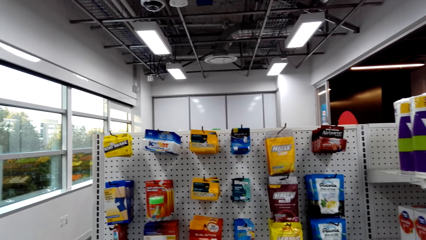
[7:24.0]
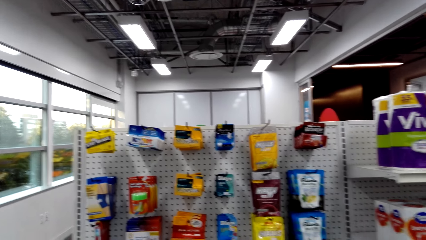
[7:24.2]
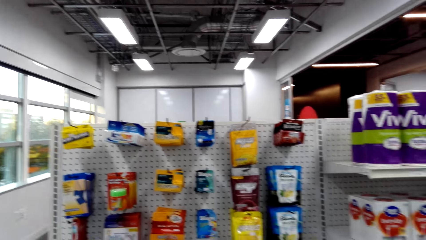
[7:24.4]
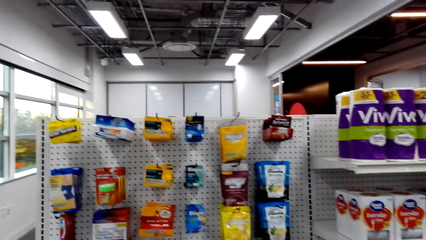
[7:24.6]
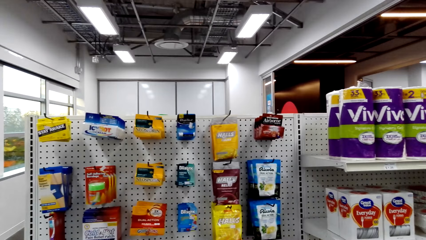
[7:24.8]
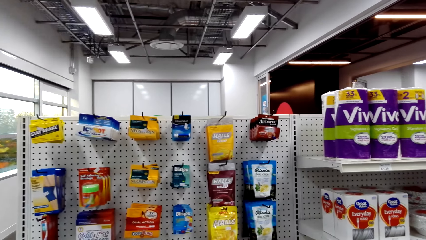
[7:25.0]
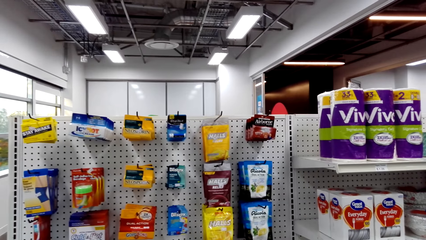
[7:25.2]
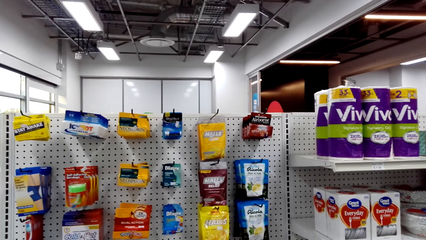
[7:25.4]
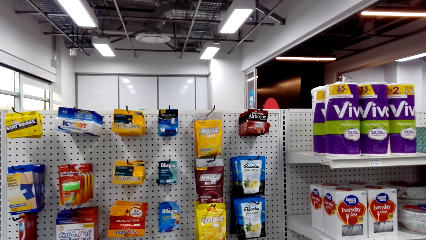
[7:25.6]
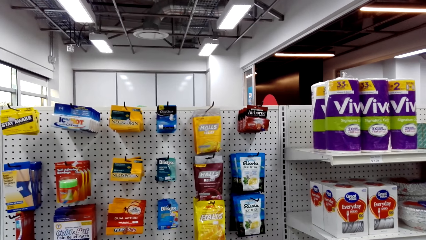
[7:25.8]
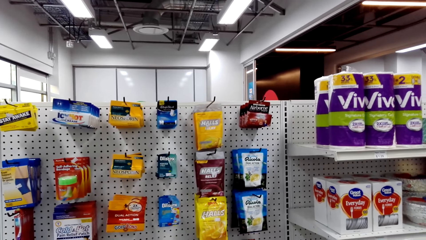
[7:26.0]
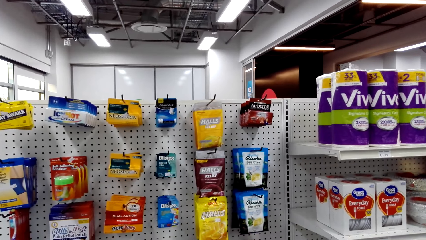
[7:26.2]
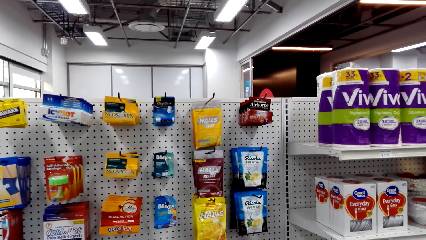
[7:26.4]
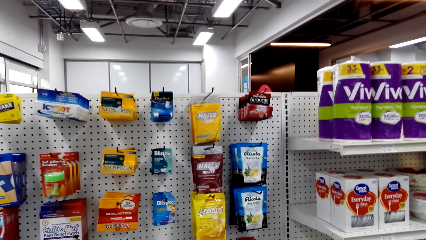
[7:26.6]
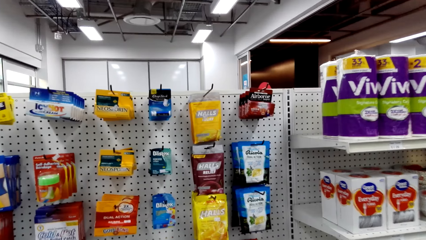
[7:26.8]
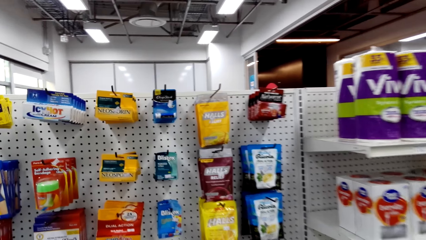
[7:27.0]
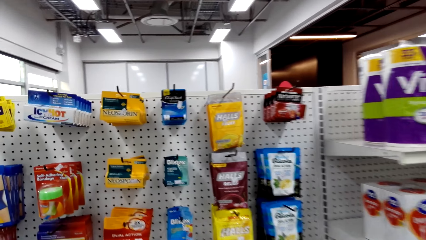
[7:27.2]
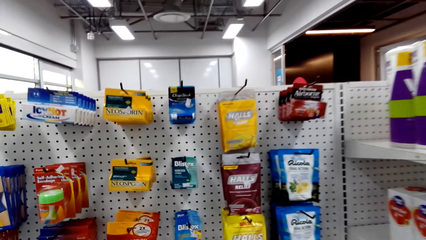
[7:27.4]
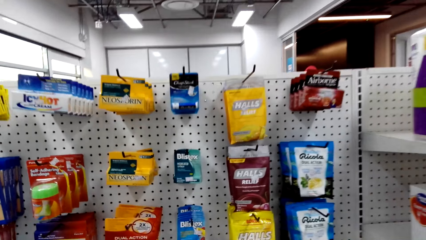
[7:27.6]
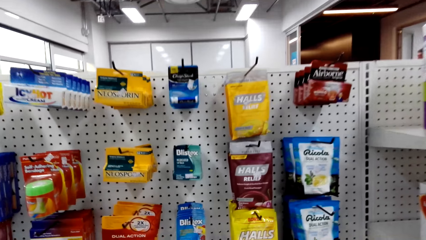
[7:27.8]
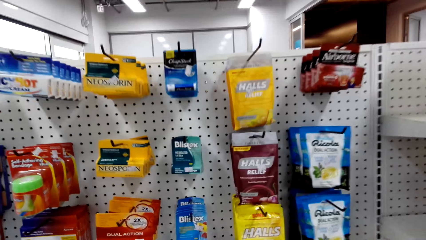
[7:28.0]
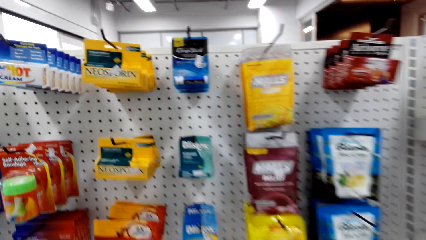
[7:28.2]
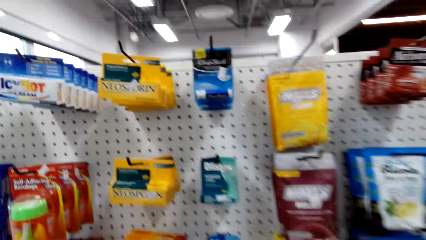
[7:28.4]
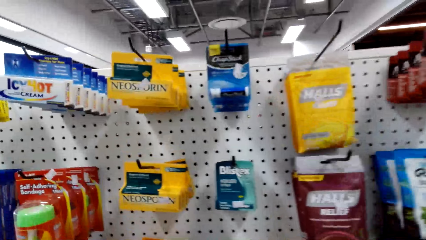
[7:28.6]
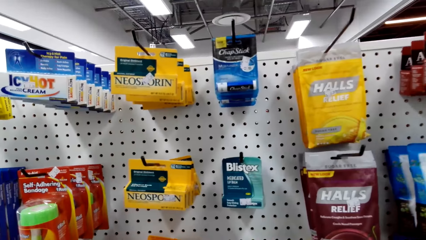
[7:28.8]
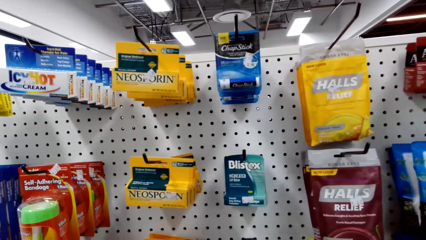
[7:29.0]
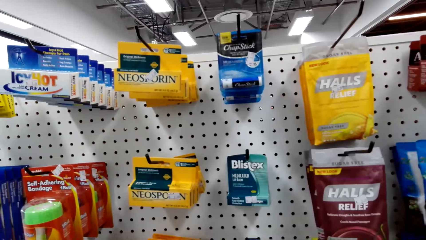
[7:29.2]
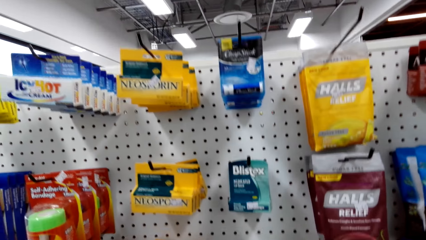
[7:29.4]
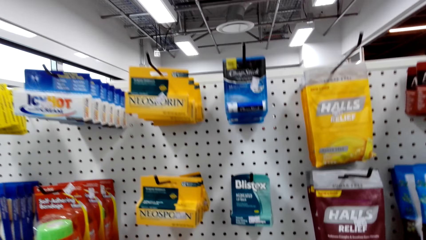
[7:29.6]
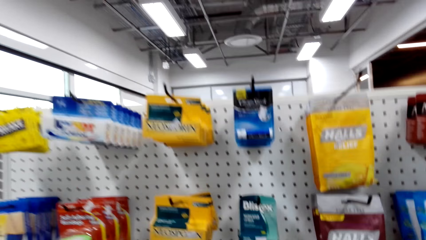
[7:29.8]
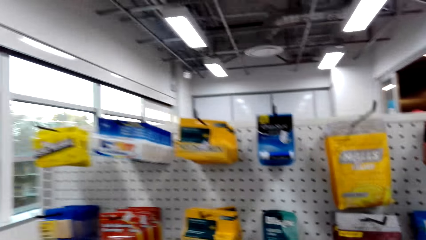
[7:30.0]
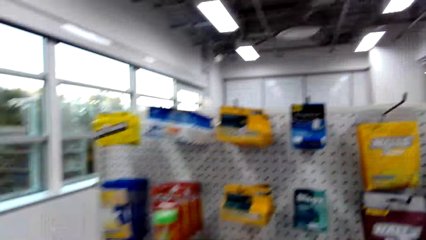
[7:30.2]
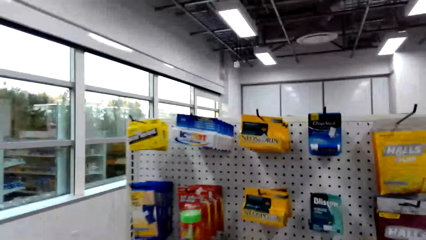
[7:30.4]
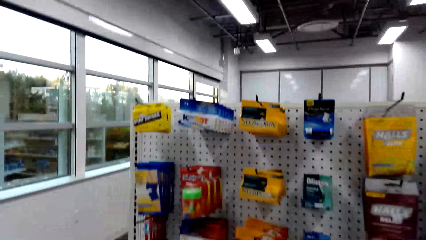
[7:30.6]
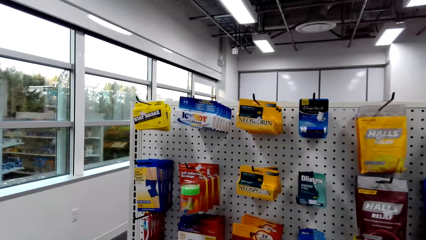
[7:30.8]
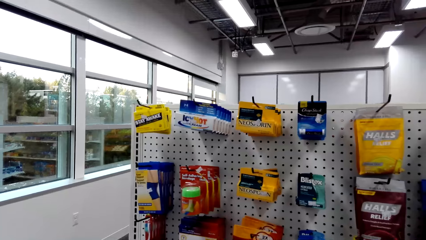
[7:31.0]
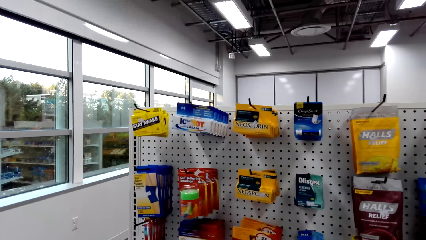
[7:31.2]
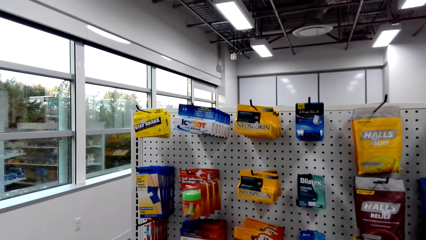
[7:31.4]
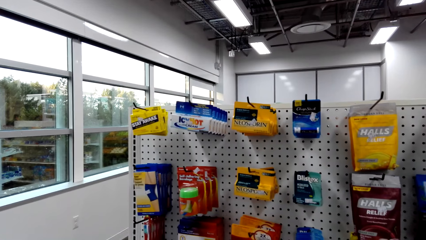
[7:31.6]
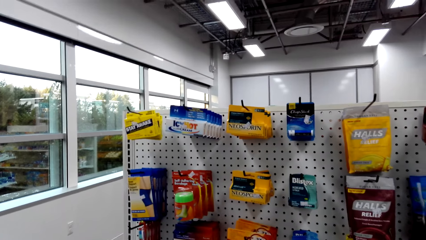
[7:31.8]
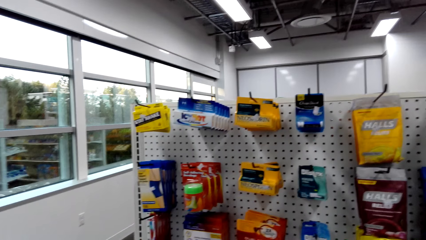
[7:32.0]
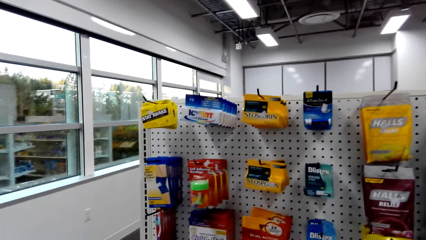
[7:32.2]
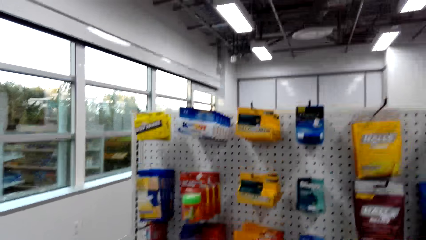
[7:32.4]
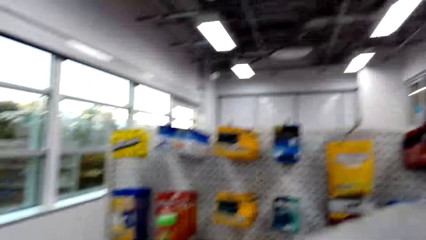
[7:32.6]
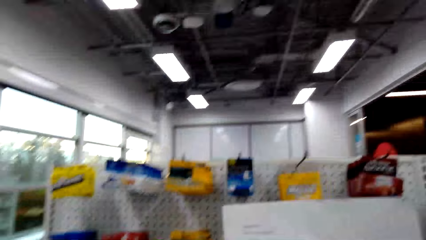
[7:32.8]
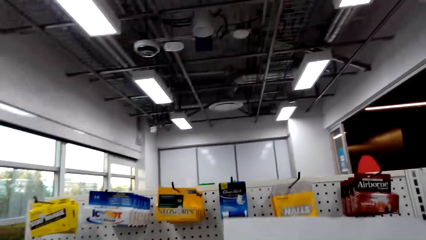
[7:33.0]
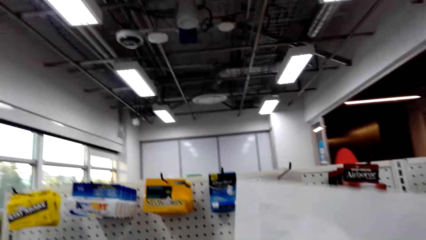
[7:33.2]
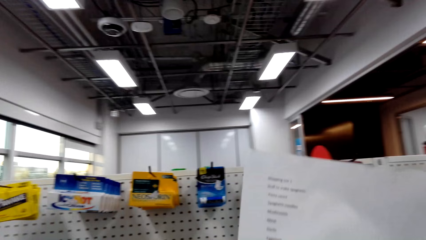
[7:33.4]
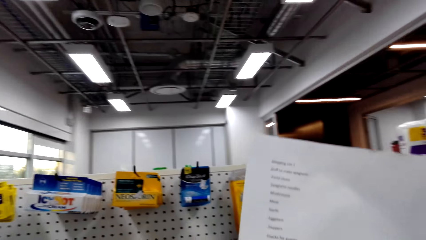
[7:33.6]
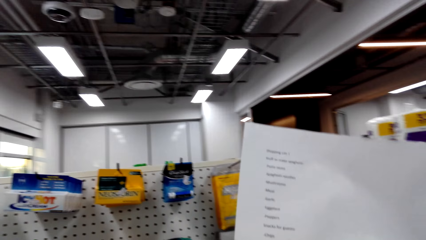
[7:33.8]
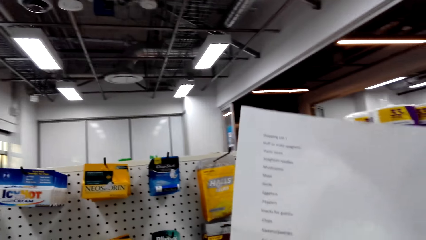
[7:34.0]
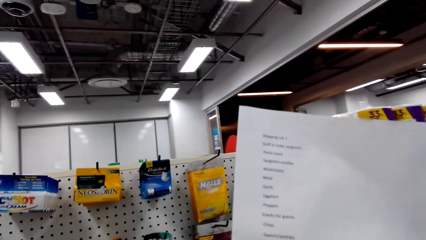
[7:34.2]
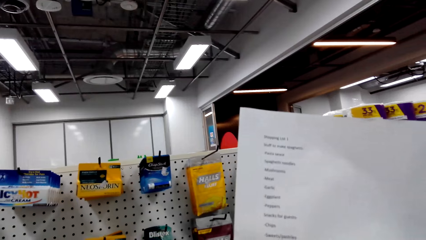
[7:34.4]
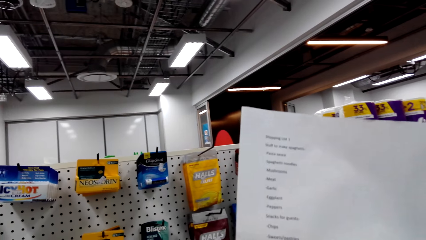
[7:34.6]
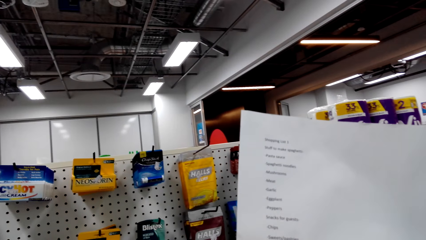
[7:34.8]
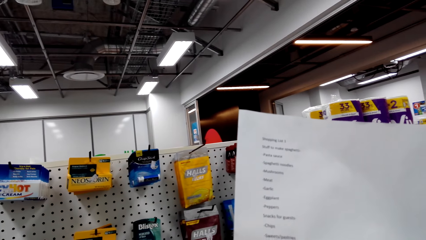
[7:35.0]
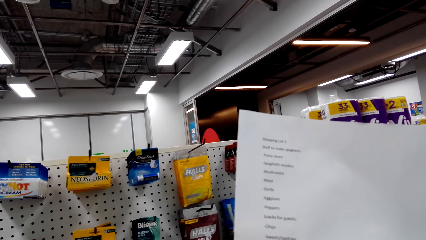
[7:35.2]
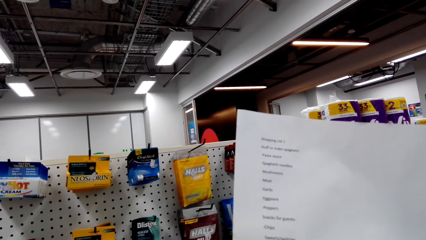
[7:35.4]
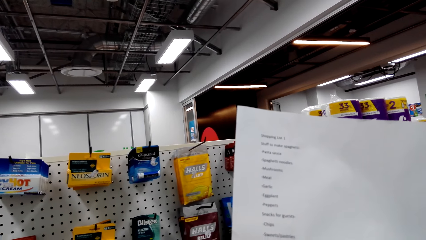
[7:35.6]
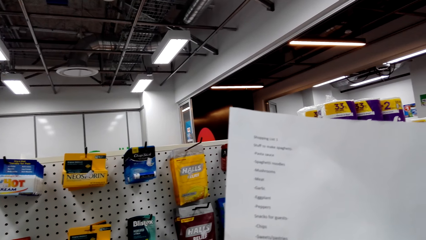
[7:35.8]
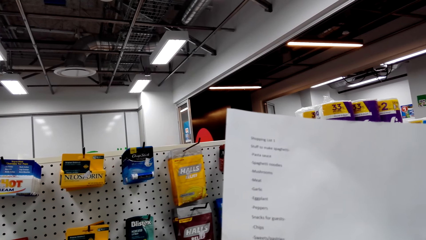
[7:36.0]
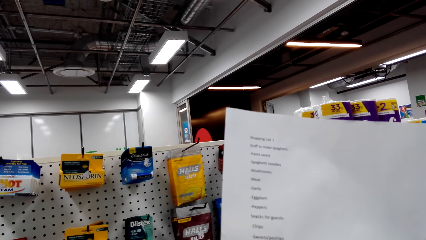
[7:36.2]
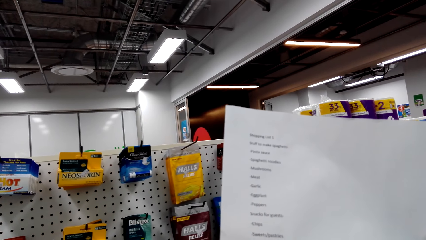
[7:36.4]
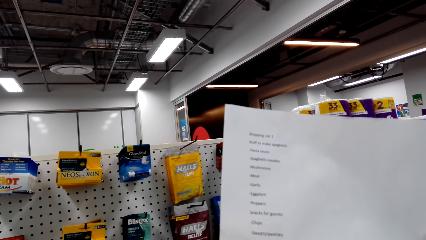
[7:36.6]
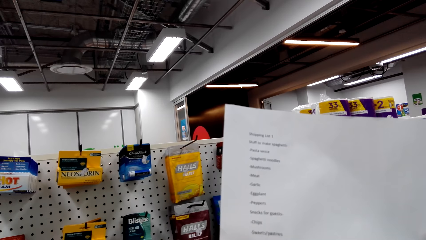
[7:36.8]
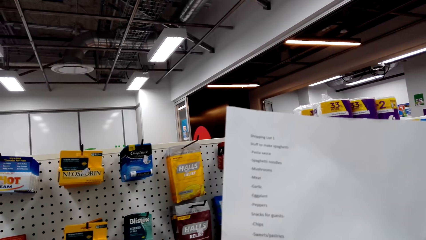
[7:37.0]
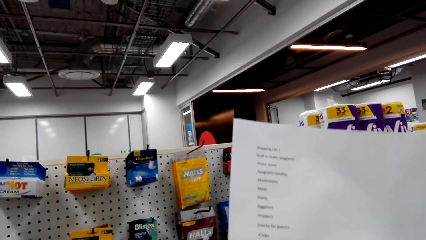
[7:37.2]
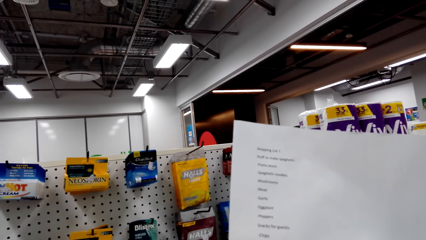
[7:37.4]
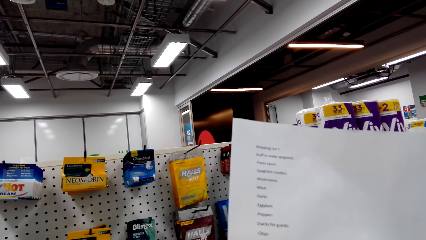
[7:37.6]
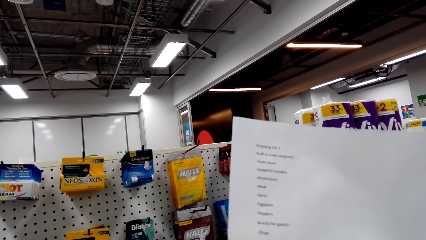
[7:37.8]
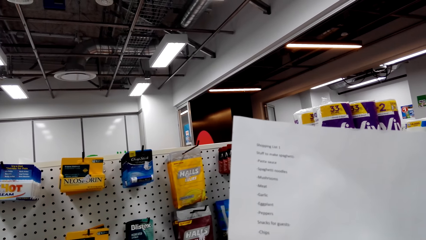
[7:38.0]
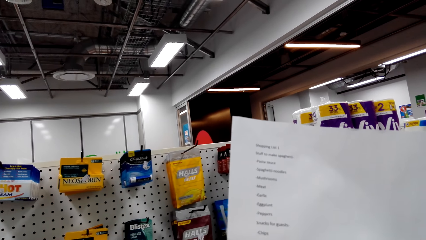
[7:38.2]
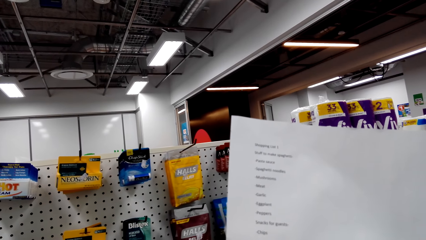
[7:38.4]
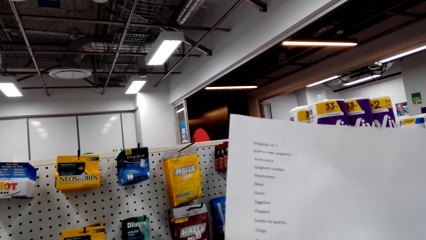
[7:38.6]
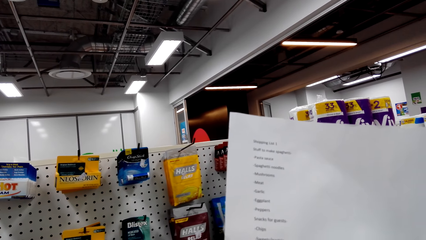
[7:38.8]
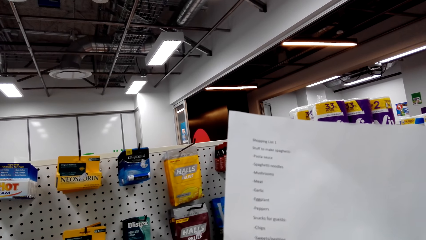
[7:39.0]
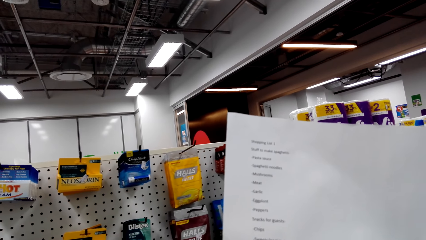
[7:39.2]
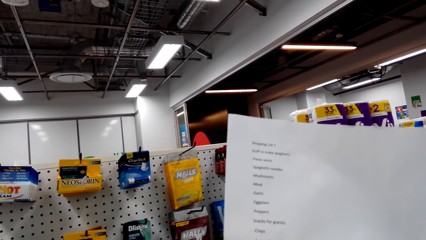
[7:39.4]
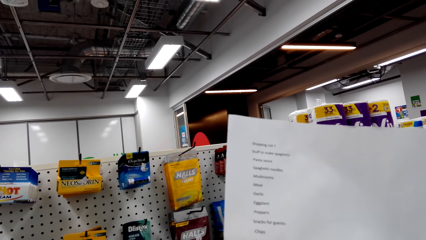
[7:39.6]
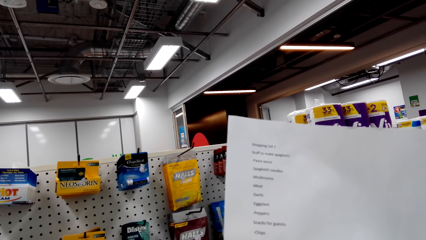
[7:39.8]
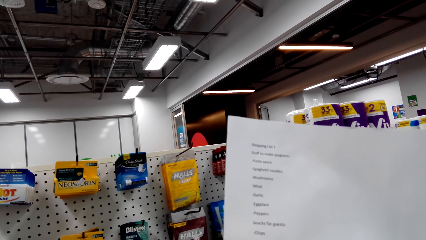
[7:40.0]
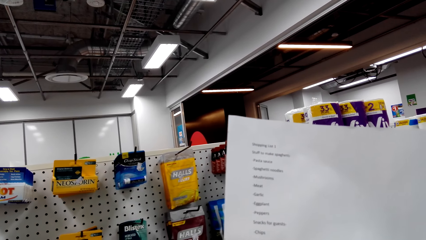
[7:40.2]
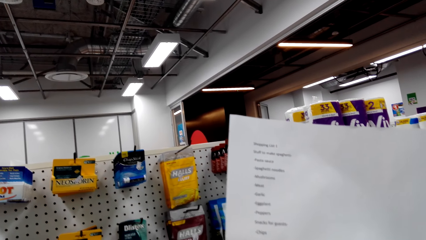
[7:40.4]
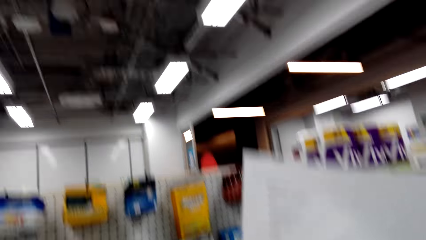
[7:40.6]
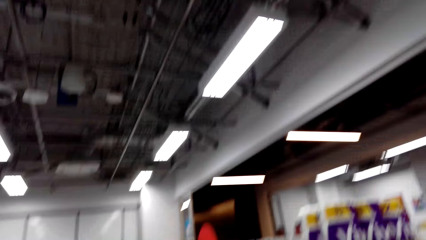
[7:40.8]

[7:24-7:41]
The camera wearer looks at the items on the shelf. They pick up a pack and drop the pack in the shopping basket. They read the shopping list.
